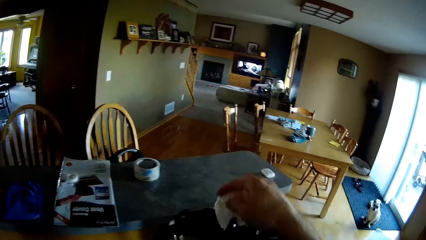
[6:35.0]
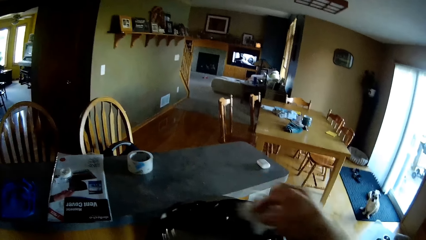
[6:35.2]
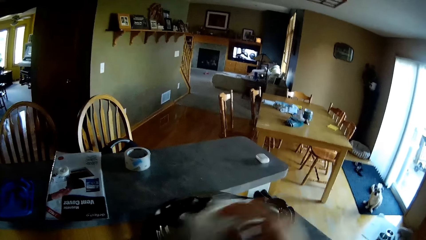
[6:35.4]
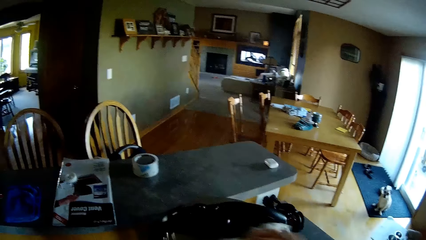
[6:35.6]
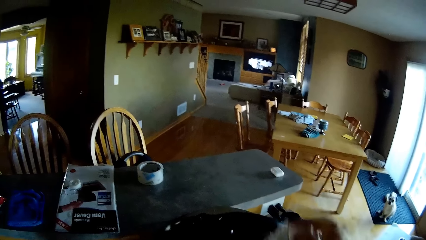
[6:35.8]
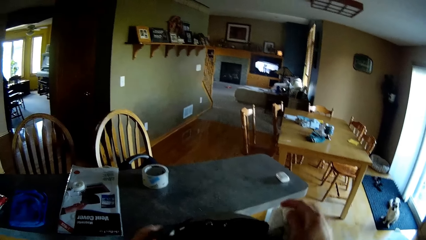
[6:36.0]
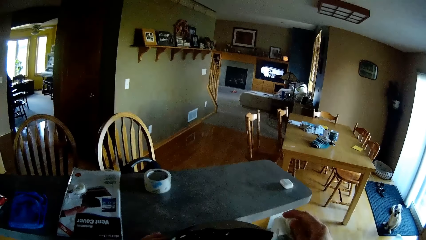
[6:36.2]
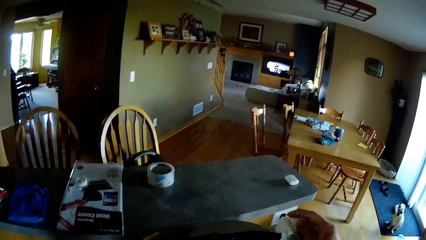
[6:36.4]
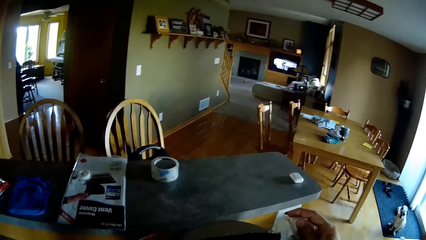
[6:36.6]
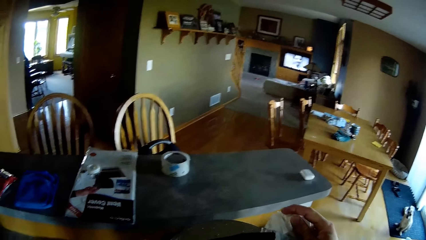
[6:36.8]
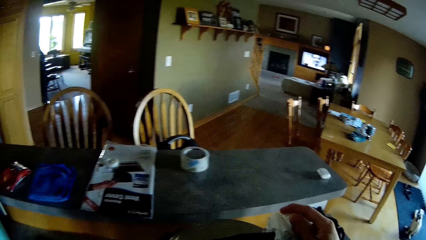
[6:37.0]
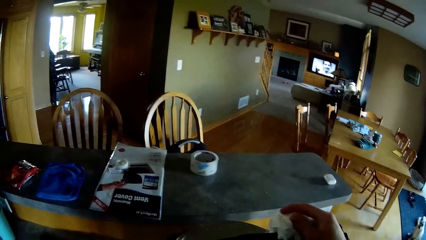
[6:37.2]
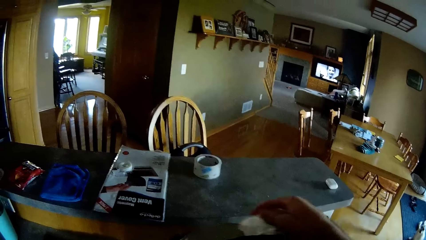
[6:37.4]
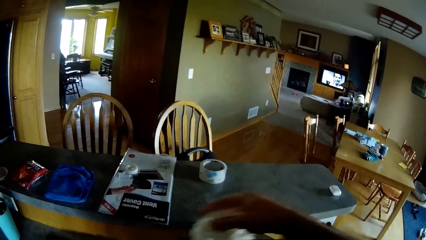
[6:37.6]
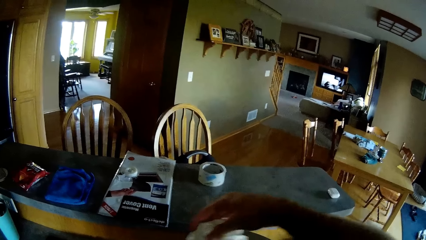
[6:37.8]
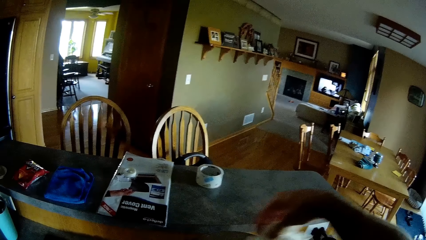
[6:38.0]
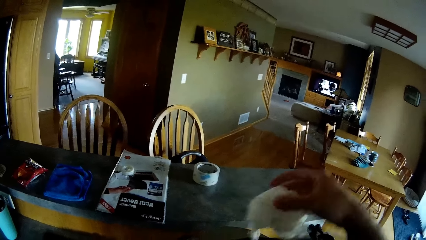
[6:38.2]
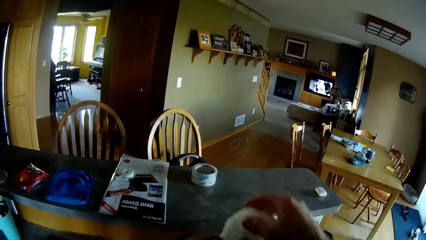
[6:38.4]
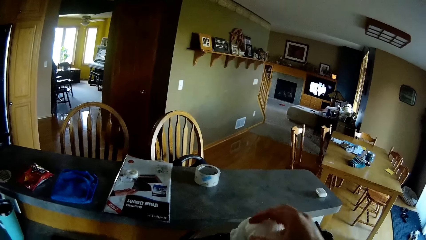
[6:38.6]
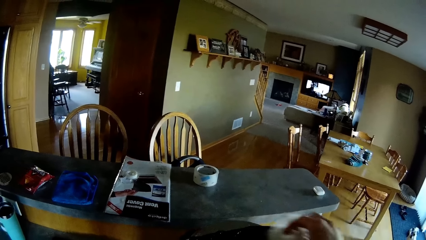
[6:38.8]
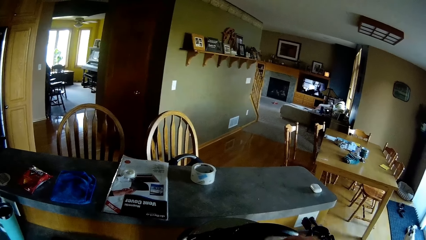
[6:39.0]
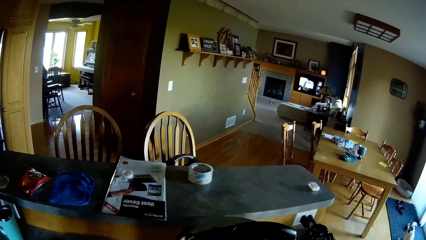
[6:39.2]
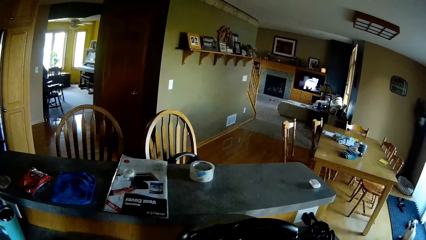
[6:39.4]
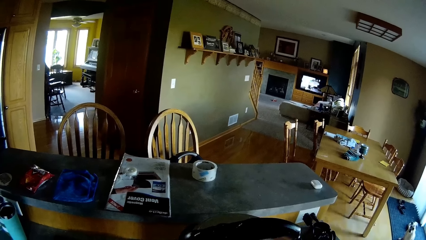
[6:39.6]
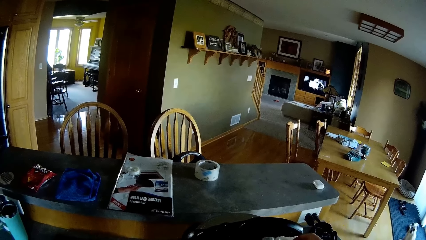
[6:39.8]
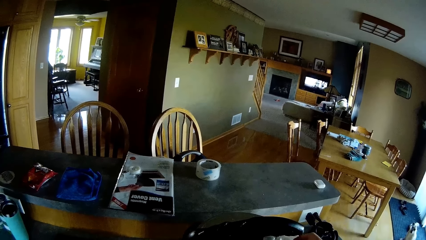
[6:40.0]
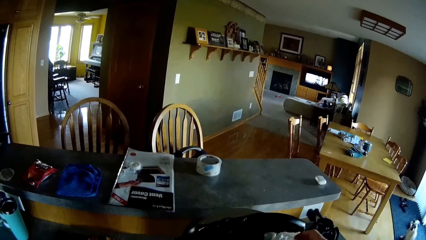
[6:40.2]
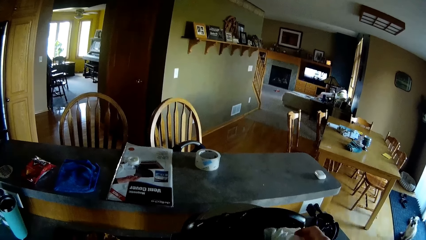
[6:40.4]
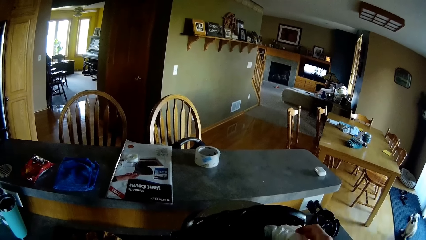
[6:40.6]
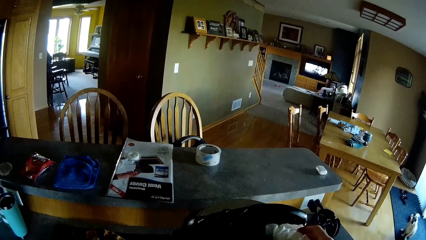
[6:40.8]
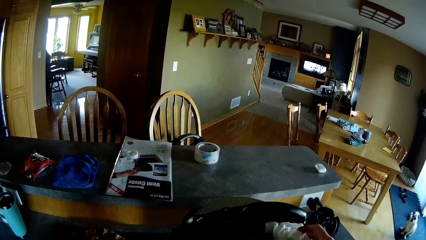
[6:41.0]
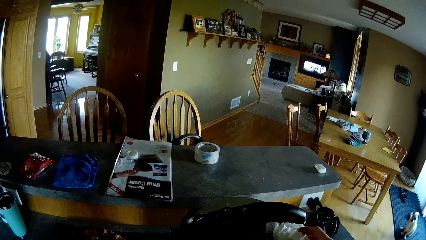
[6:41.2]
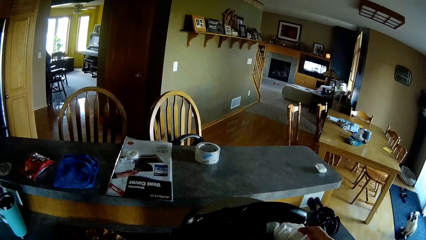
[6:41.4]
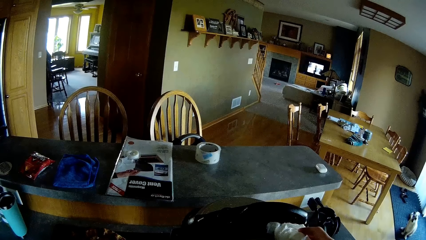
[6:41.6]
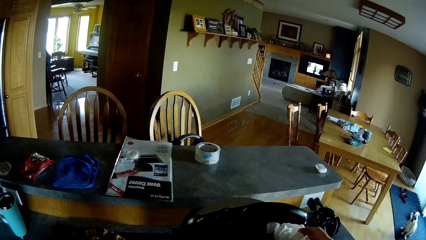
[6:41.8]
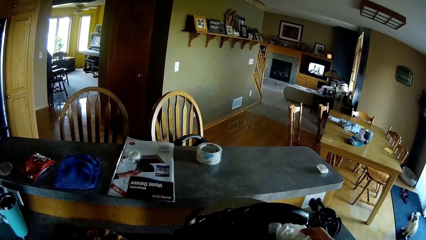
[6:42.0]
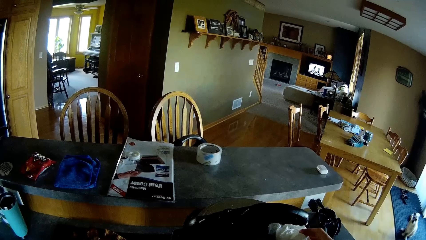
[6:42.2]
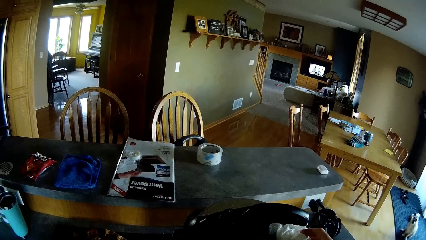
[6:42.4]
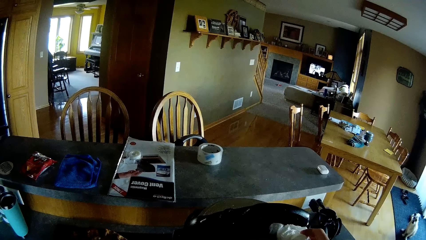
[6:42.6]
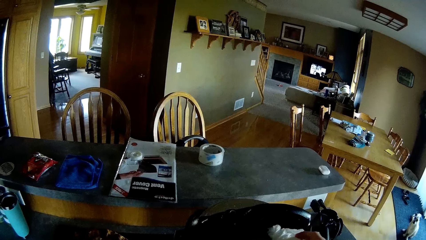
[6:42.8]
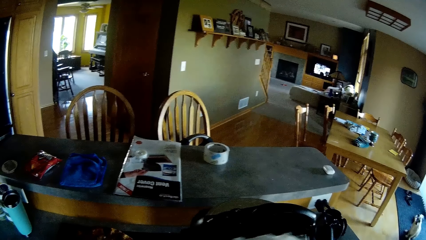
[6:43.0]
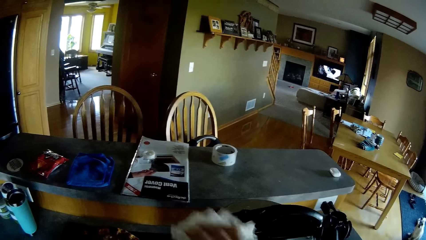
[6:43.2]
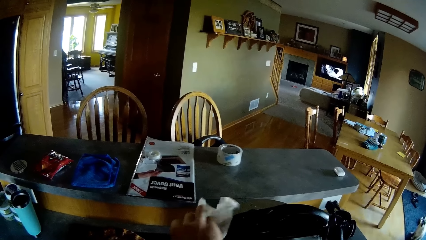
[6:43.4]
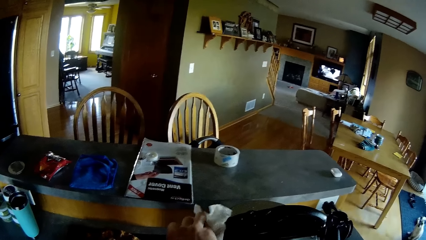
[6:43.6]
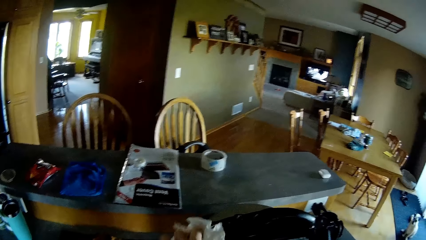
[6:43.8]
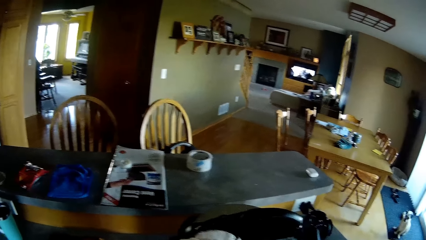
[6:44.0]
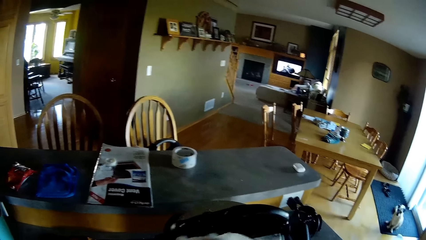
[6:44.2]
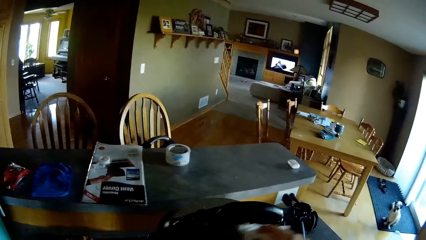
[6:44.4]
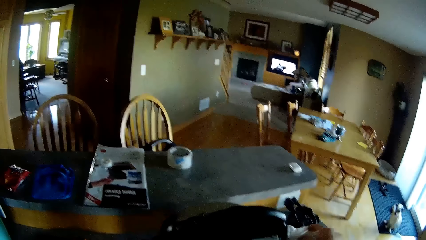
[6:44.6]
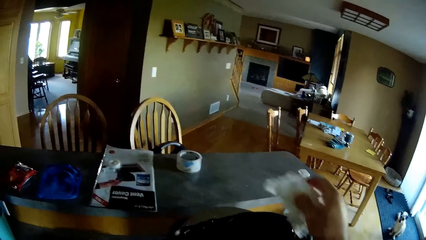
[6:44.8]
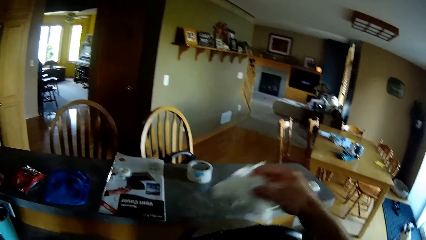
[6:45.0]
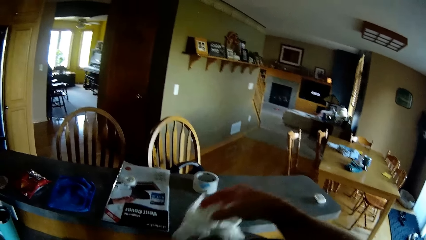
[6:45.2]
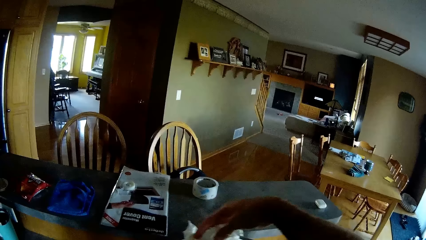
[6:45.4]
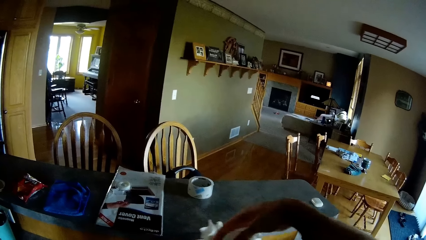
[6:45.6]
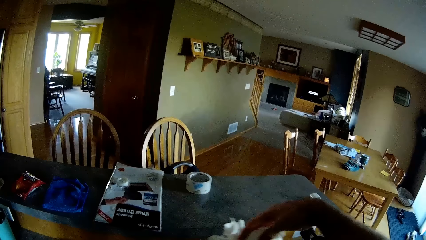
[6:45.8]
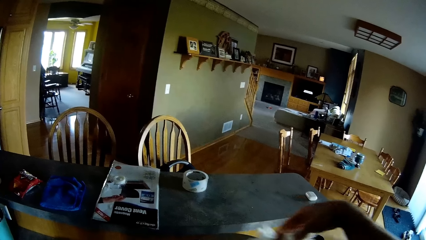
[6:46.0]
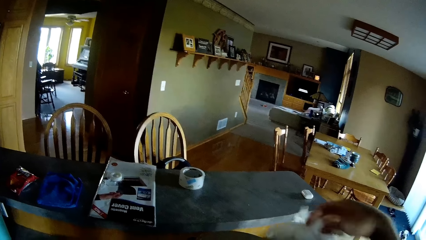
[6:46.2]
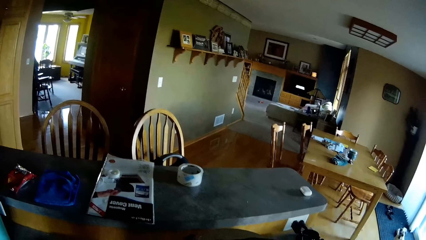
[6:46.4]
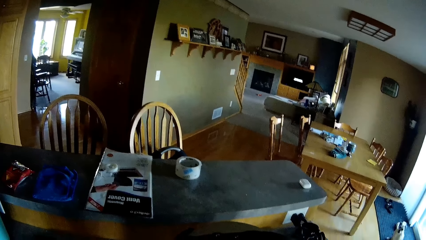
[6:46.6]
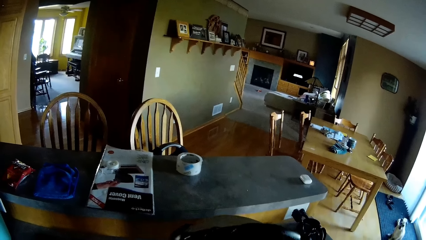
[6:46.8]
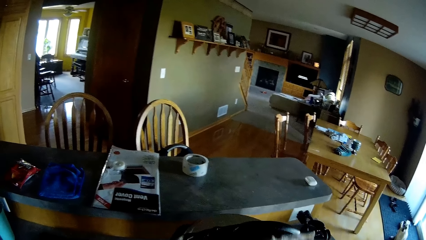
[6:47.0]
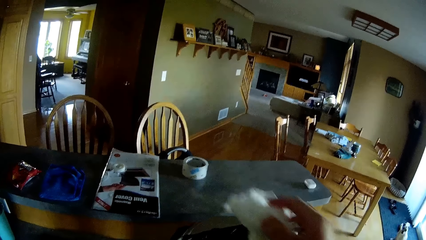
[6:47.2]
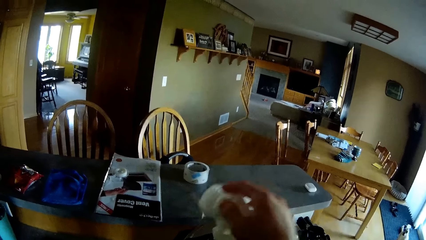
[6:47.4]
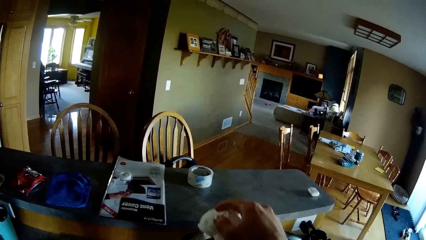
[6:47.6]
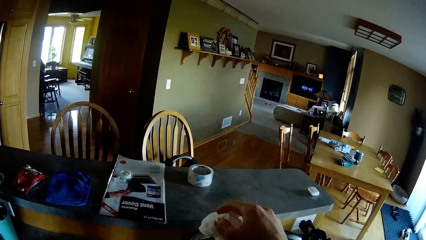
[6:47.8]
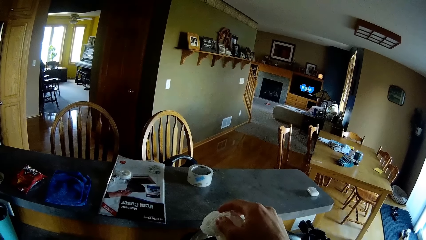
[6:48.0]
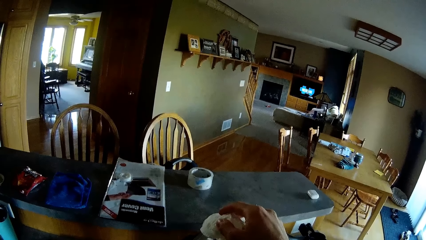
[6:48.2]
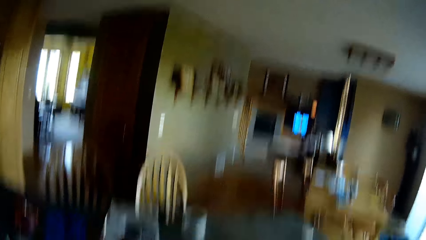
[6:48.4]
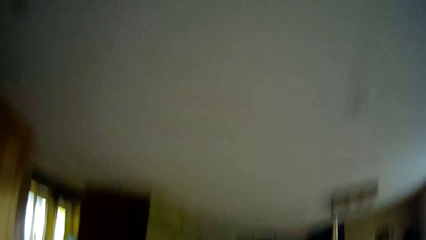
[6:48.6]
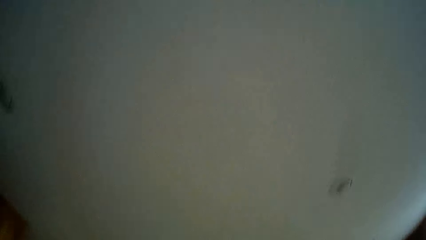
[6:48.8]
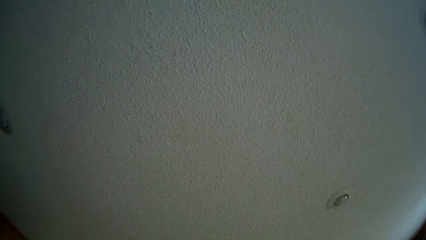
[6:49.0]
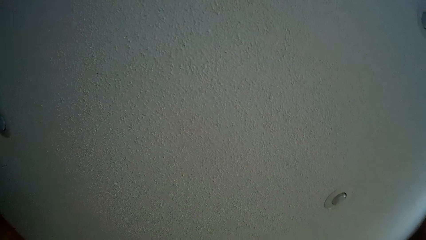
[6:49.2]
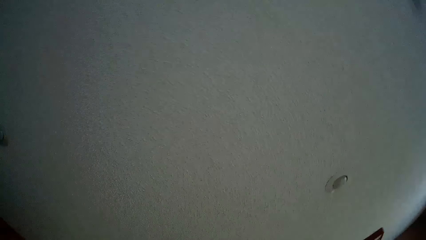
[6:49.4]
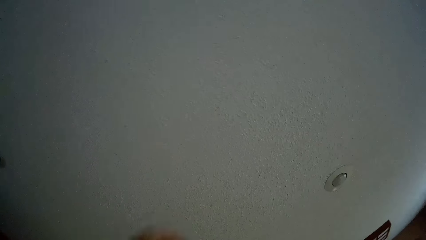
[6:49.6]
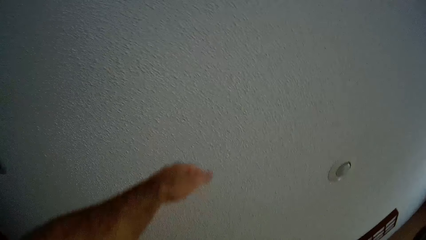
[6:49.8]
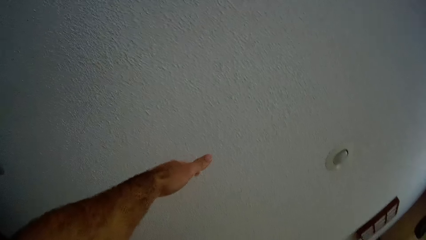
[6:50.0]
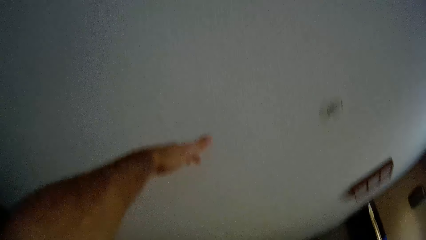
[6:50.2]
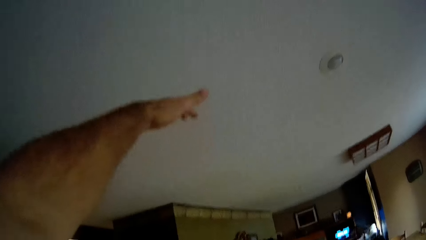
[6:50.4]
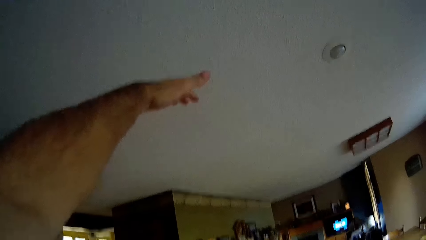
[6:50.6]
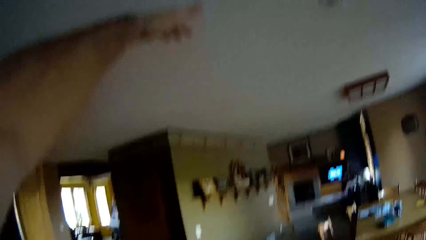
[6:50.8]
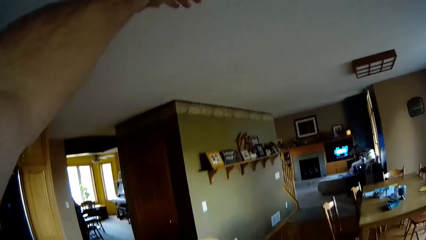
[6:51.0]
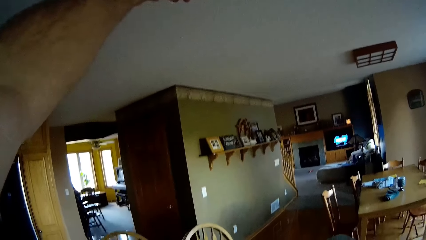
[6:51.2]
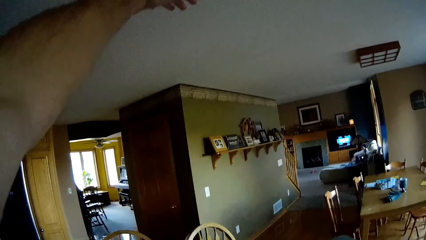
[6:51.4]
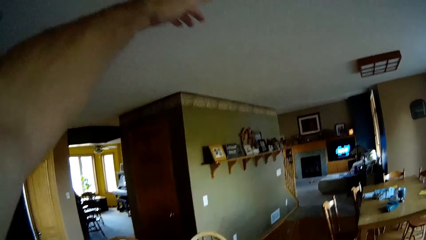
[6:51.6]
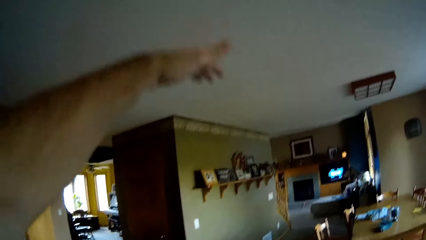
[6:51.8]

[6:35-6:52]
The camera wearer moves the pressure cooker. He wipes the pressure cooker with a serviette. He removes the hand from the pressure cooker. He swings the hand that is holding the serviette. He wipes the pressure cooker with the serviette. He swings the hand that is holding the serviette. He swings the hand that is holding the serviette again. He holds the serviette. He moves the head up. He swings the hand up. He places his hand over the top of the pressure pot.
